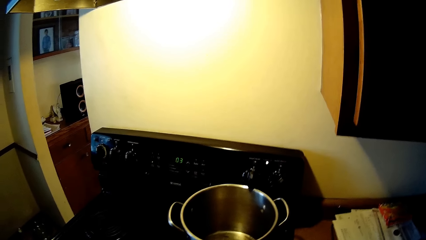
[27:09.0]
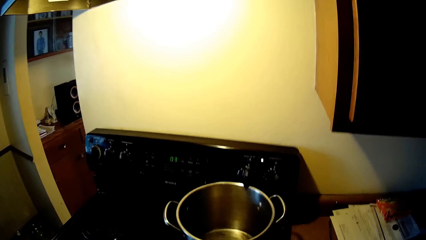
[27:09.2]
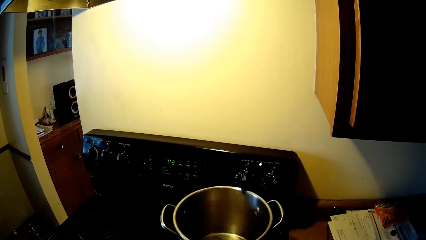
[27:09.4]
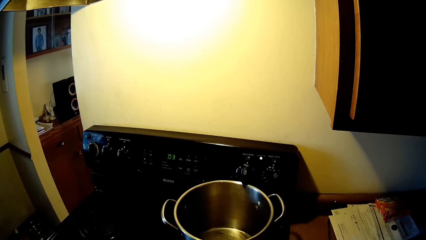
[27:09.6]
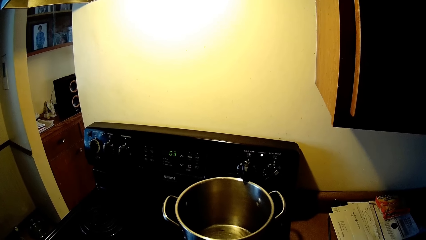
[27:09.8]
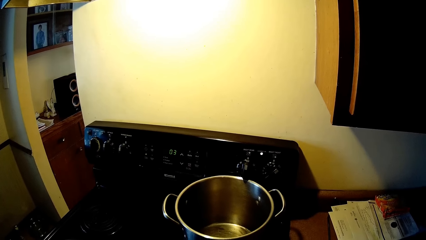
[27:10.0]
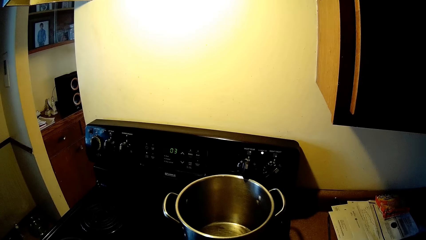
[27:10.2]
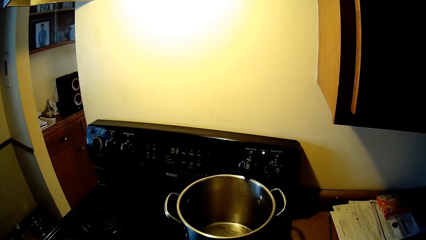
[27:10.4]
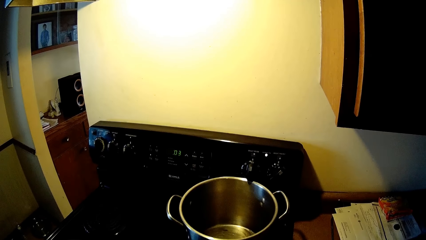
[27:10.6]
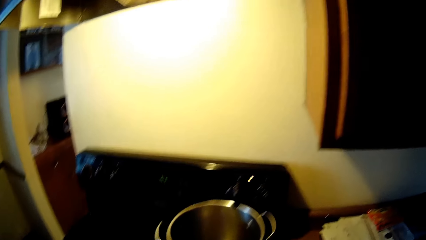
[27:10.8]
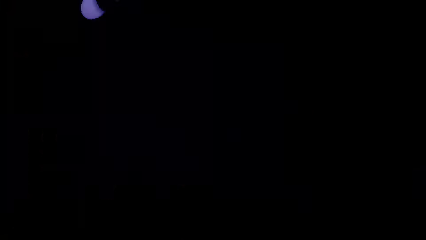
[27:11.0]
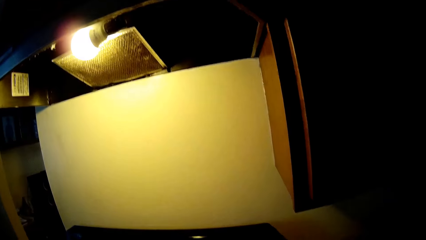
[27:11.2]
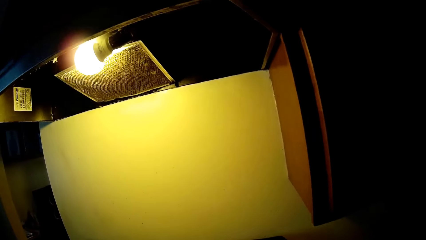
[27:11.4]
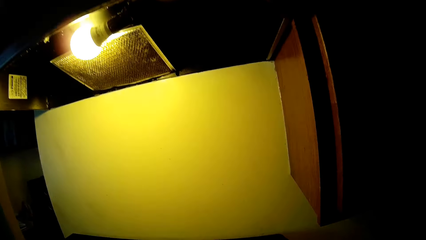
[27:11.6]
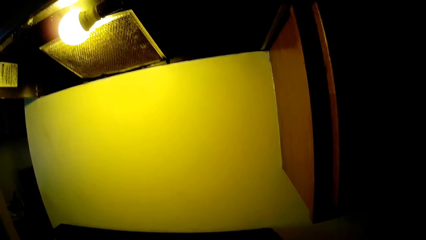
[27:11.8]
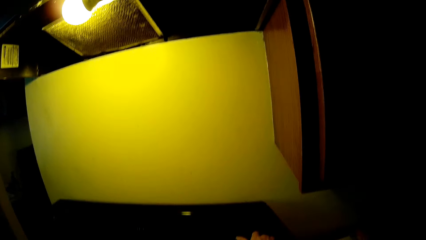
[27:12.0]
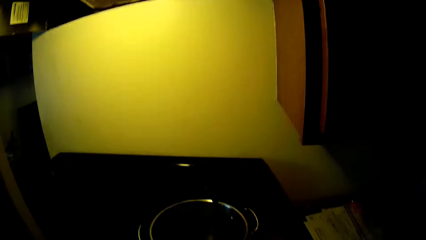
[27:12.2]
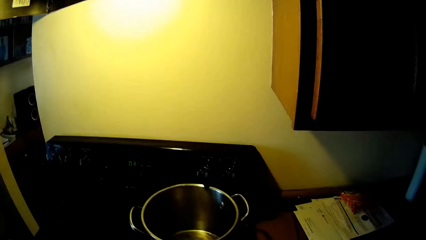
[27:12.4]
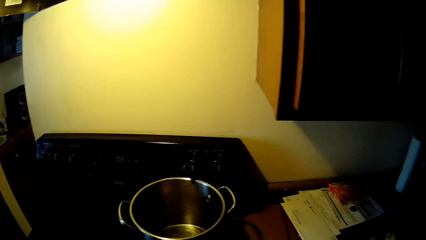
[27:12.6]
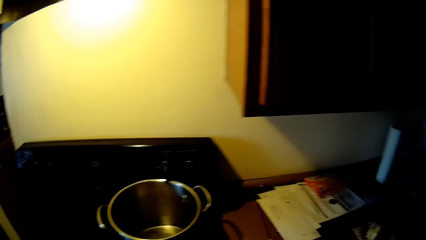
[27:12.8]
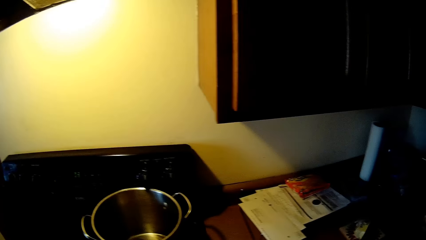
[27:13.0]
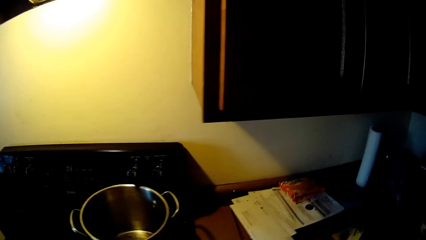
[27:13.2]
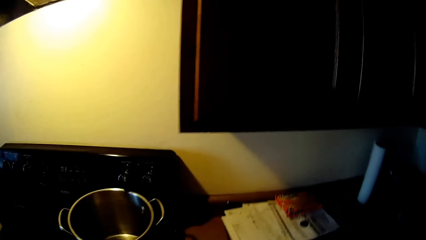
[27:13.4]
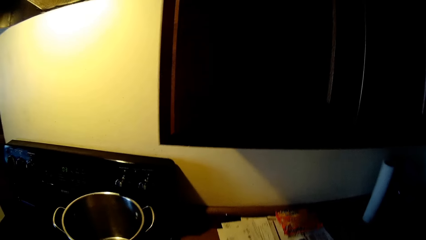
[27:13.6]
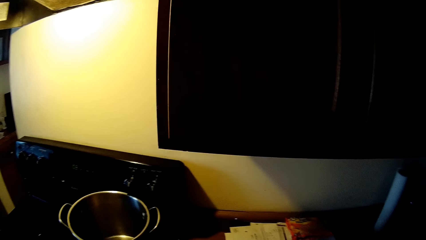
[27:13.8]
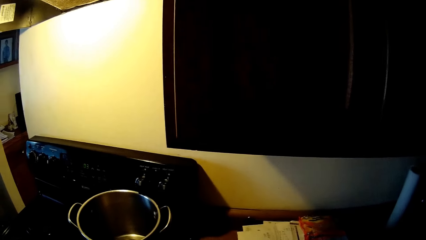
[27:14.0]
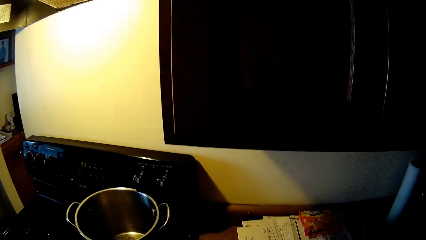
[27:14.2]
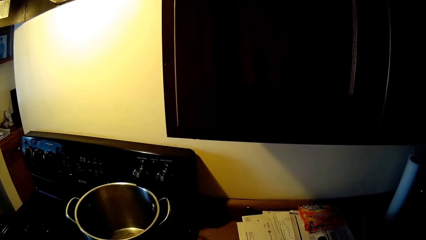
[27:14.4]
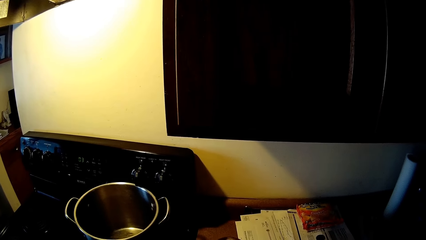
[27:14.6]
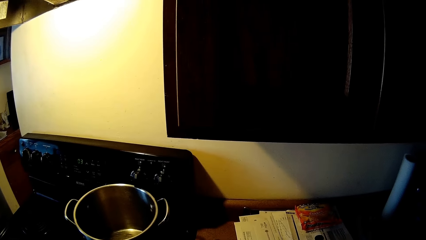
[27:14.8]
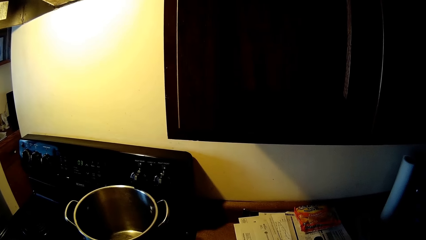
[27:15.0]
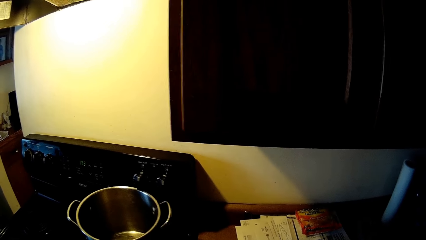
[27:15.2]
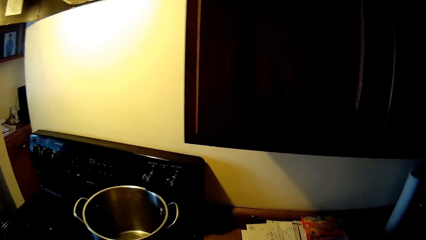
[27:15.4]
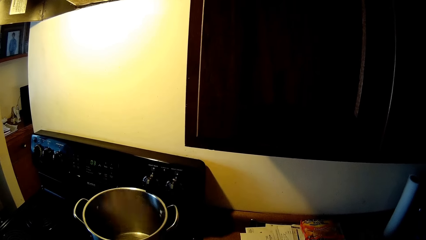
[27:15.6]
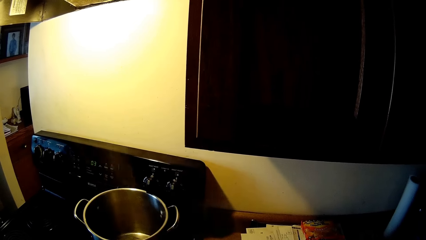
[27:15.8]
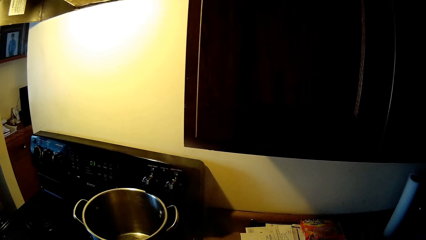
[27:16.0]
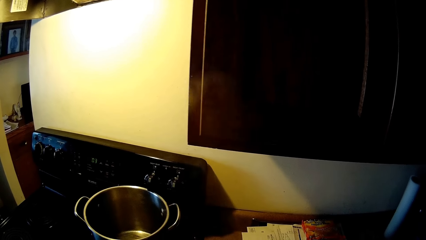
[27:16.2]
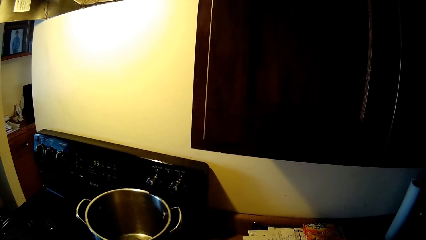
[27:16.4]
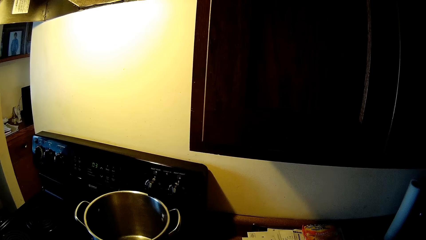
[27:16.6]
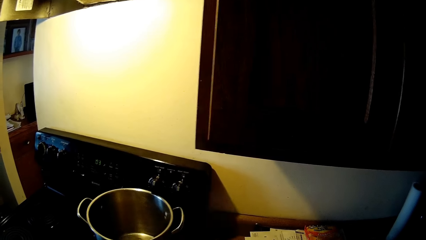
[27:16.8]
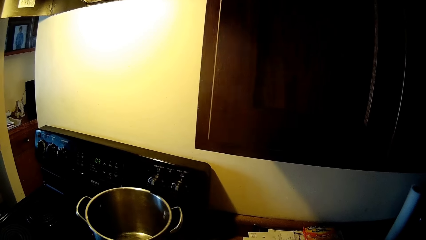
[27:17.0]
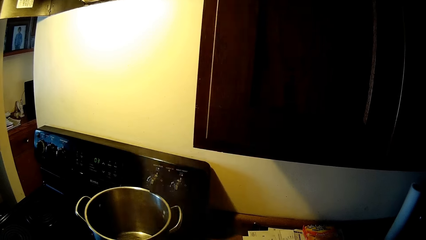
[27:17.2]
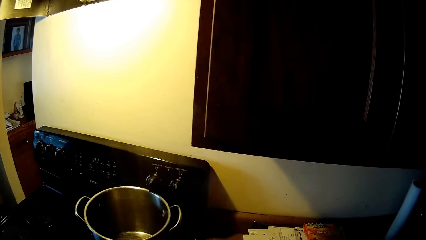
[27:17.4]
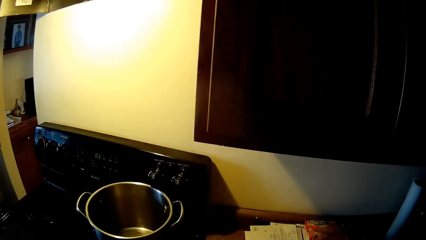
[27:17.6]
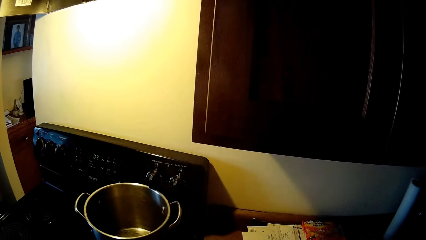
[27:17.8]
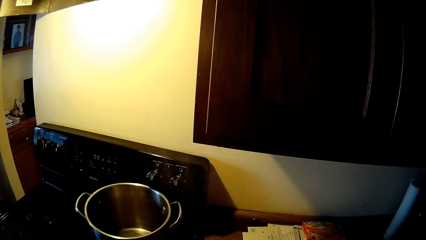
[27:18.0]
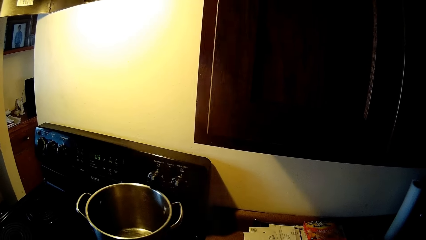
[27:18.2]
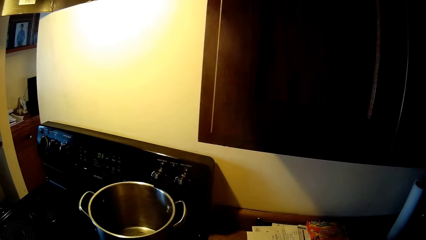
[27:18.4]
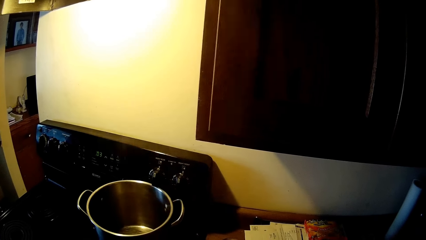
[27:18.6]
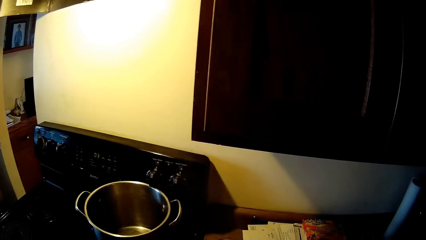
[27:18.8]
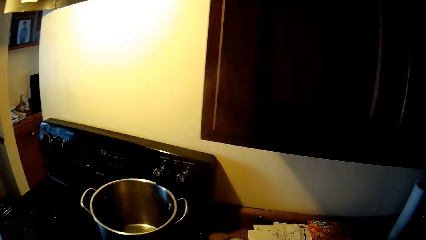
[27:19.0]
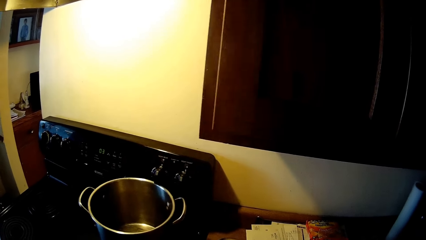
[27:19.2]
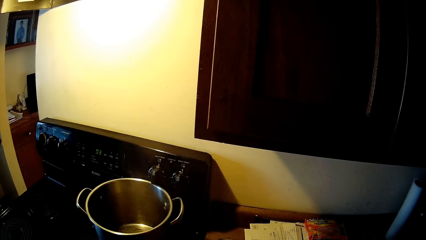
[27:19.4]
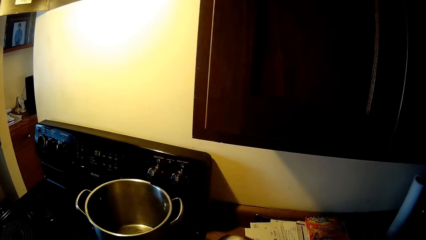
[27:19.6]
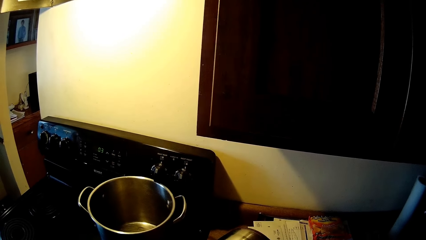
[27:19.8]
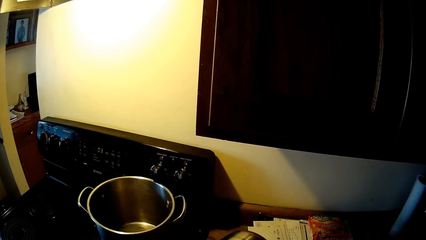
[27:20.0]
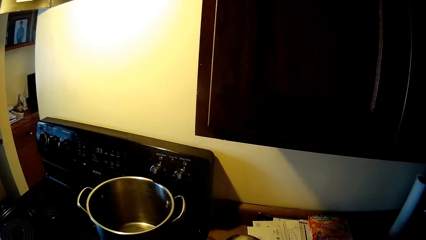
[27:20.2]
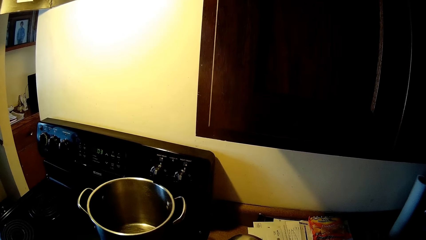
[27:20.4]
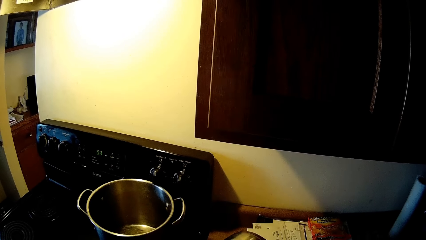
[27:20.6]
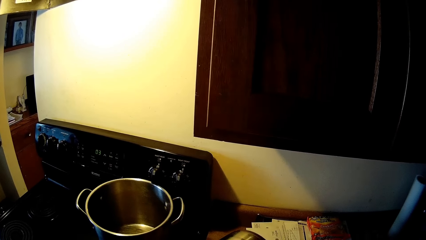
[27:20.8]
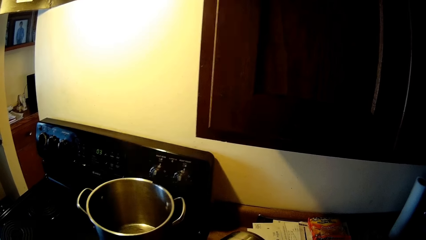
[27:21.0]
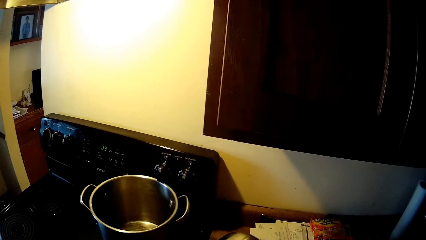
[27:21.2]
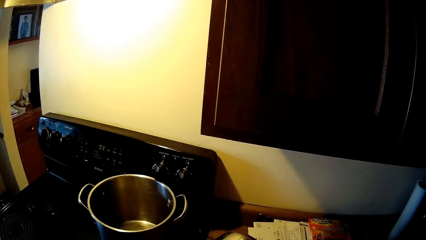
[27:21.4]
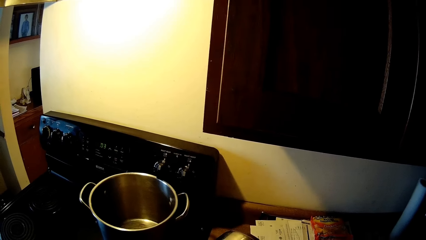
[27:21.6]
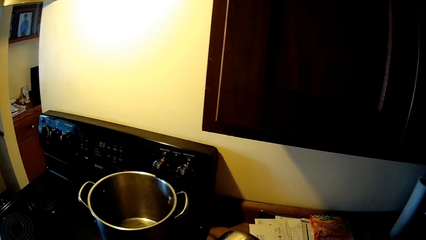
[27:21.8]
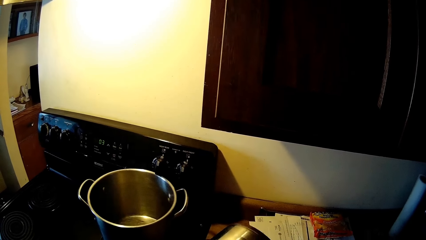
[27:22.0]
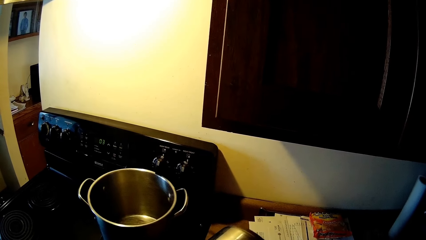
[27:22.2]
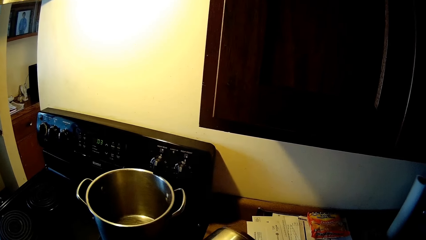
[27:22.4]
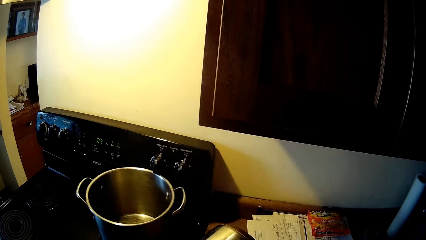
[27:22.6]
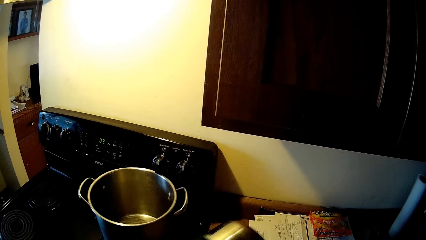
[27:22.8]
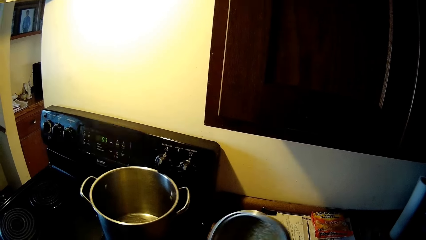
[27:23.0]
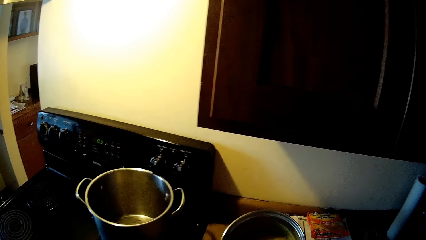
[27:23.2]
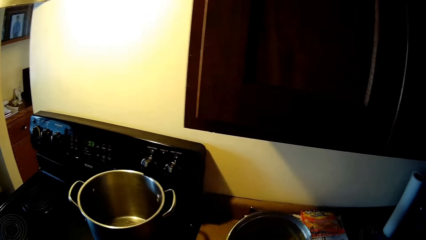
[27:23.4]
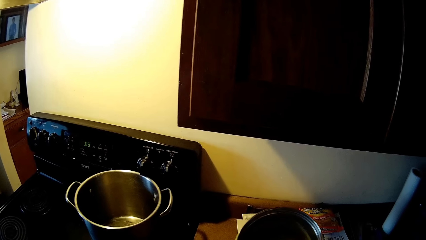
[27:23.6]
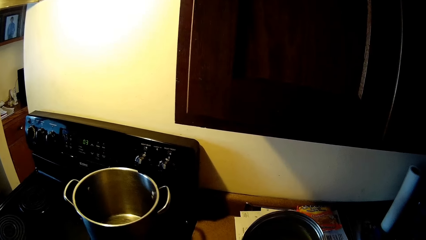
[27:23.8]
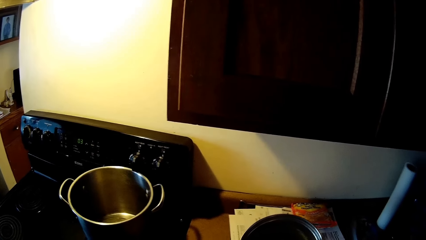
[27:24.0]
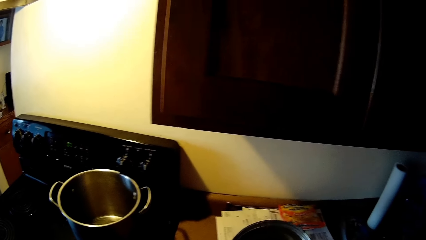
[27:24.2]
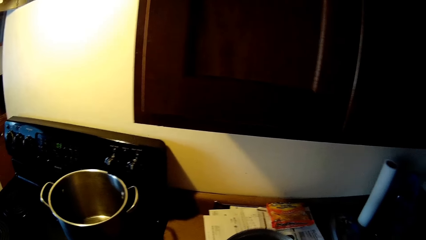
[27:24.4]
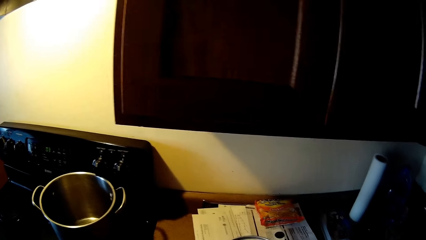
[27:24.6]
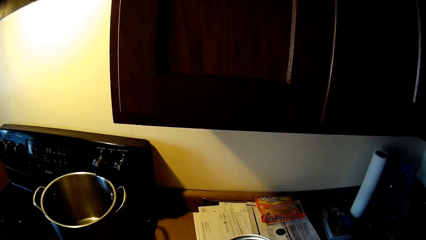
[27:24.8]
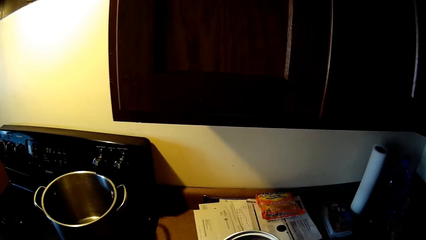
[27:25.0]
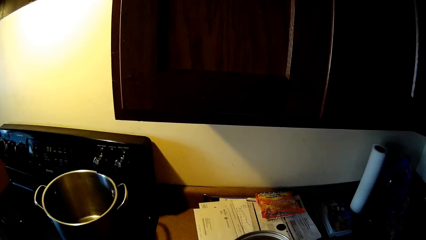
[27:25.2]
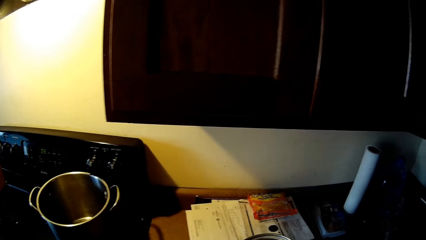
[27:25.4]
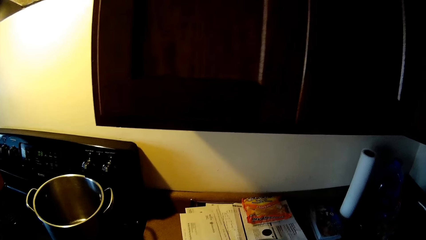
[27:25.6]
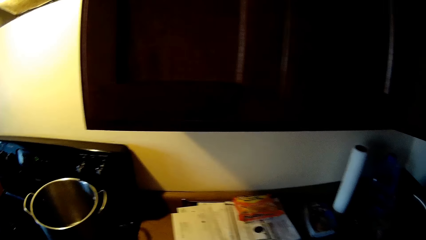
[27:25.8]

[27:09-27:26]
The camera wearer touches the stove with his right hand. He looks at a lid.
